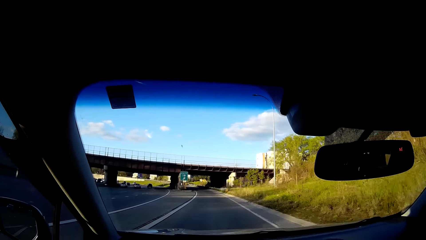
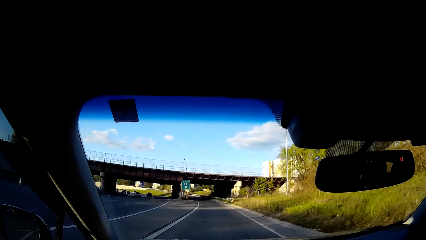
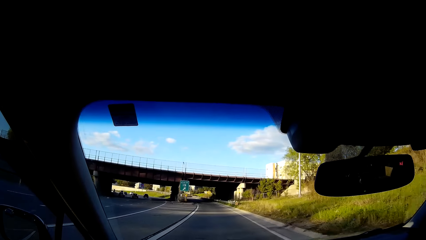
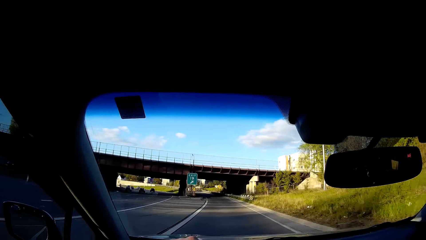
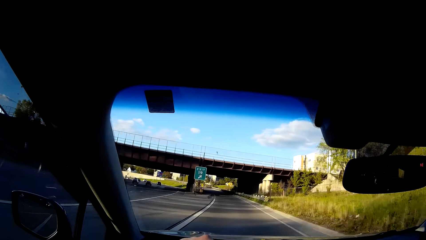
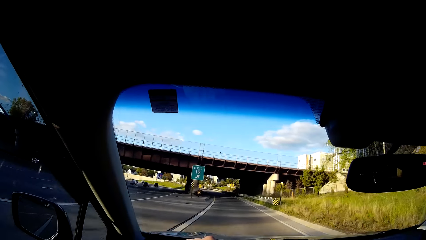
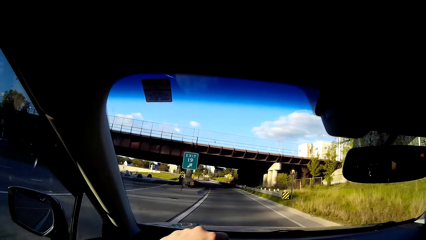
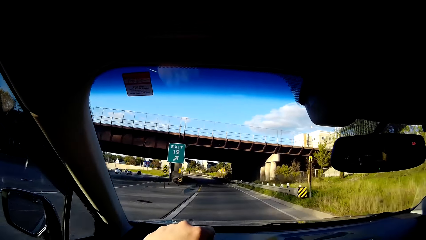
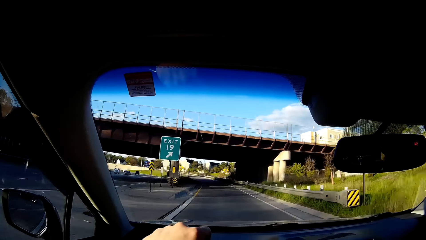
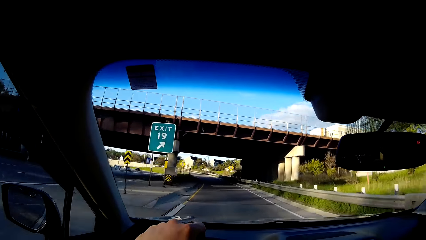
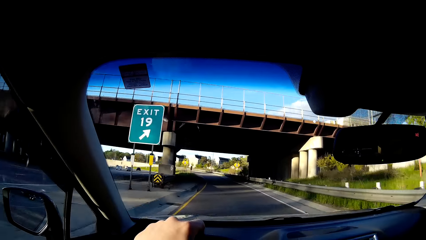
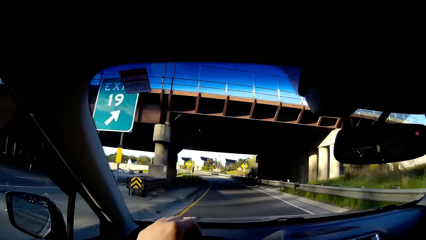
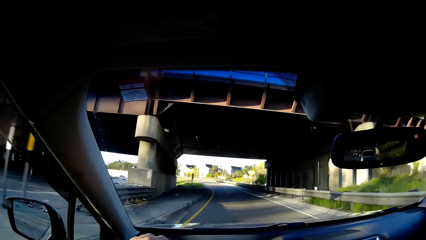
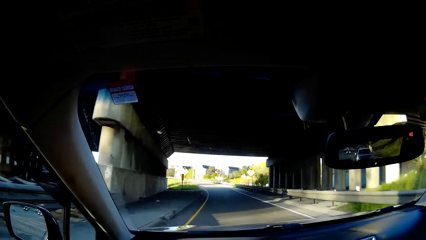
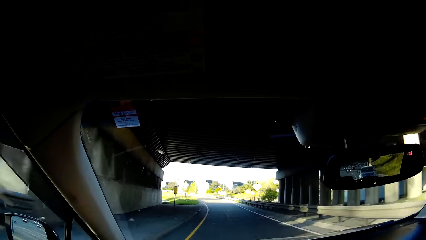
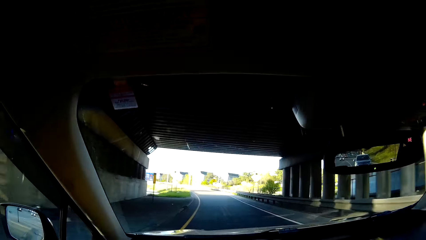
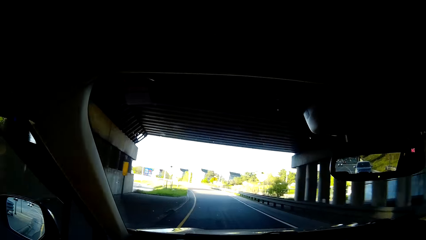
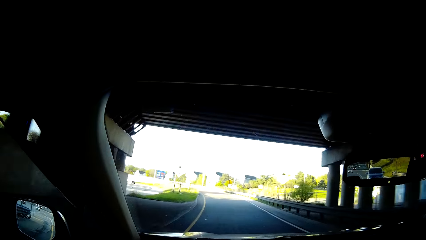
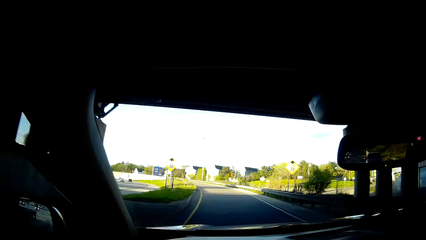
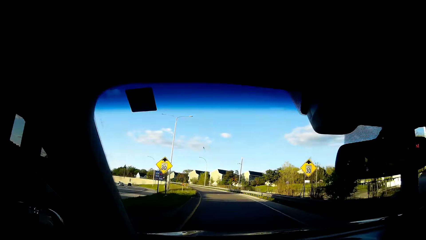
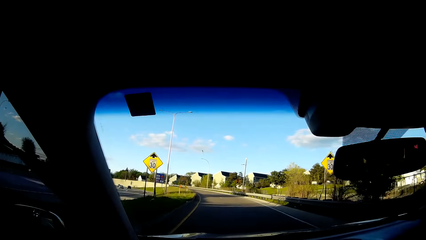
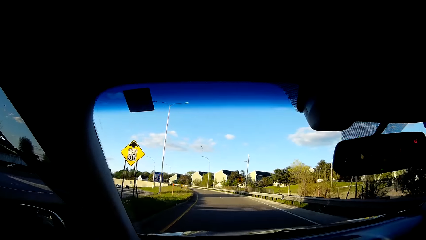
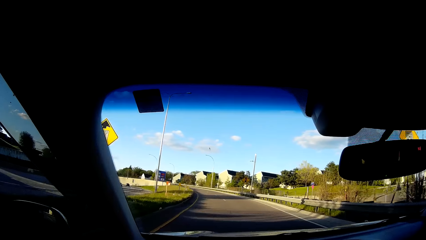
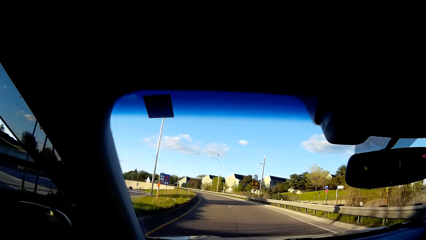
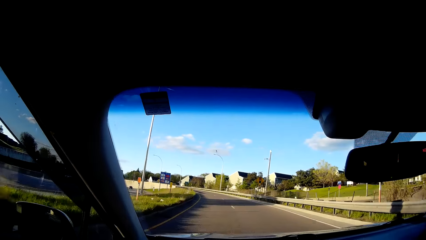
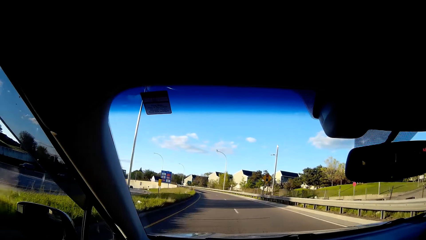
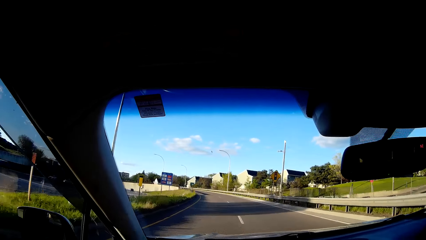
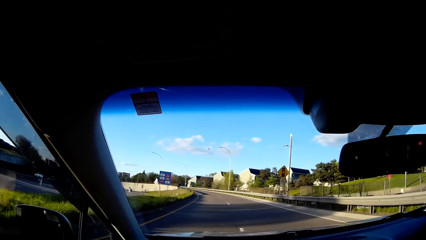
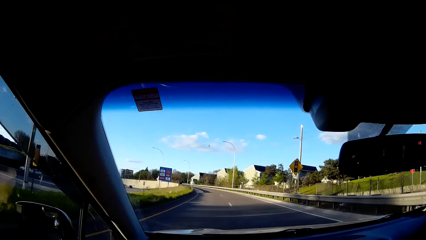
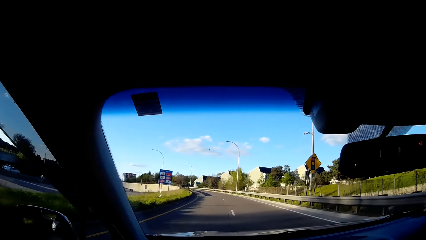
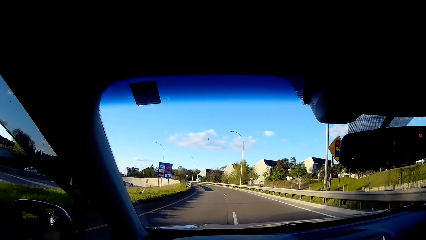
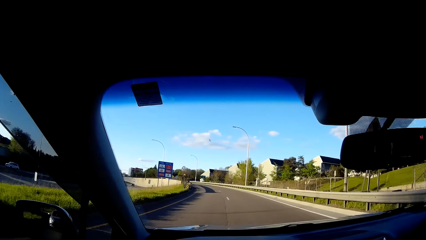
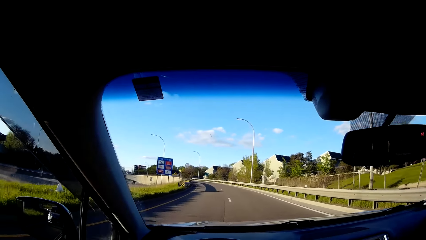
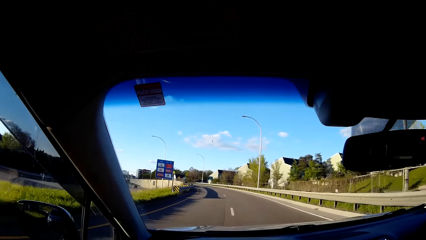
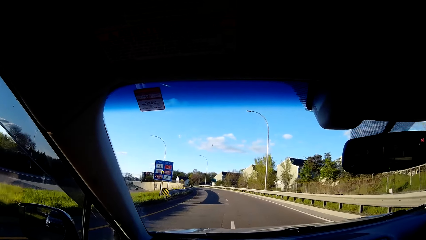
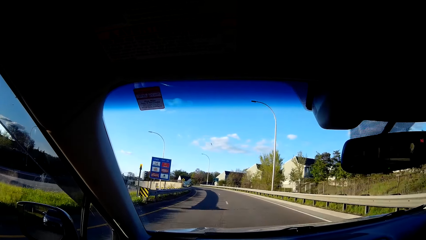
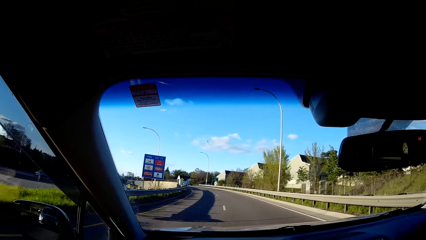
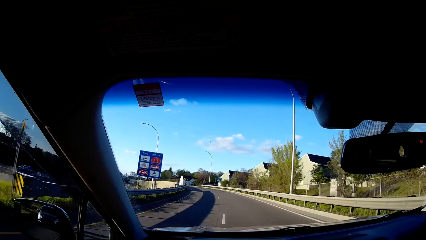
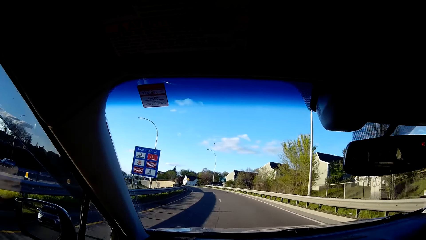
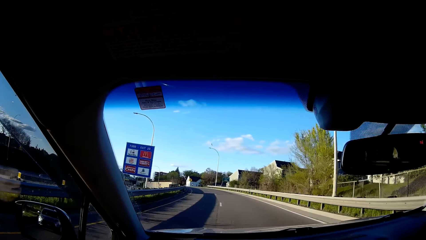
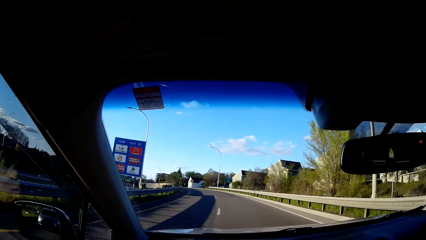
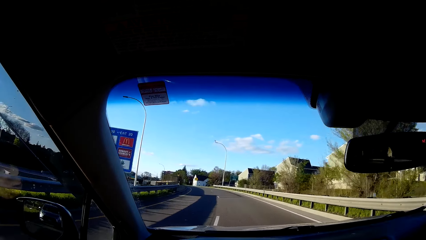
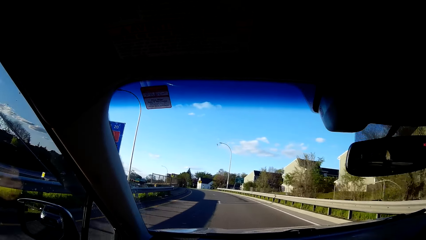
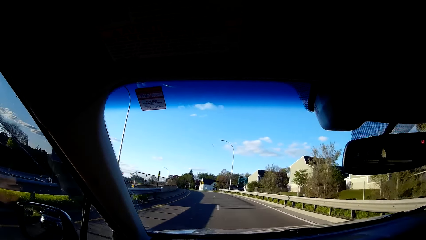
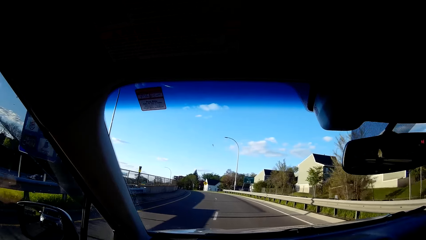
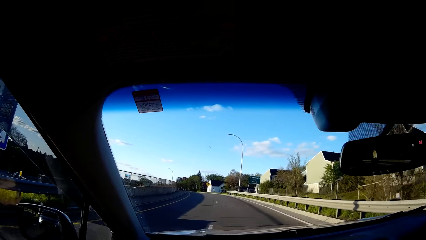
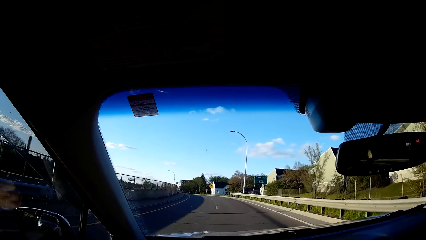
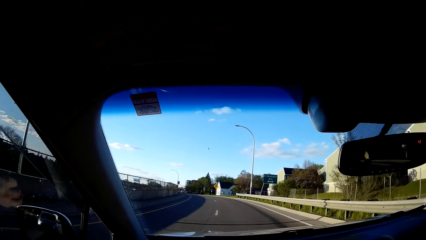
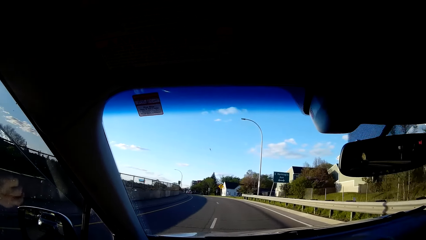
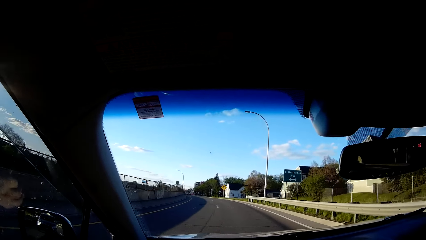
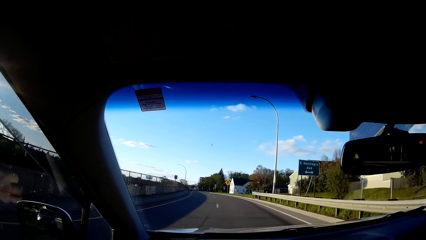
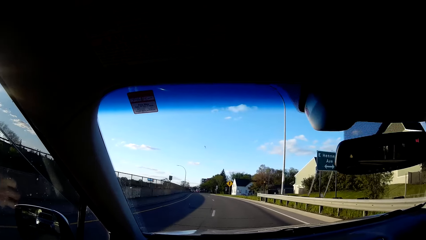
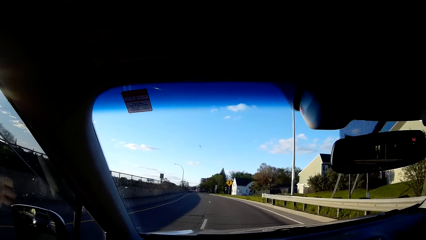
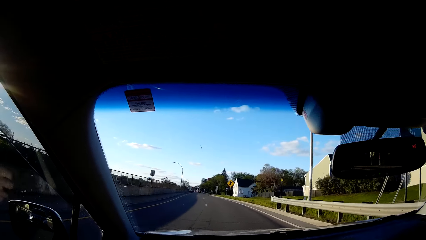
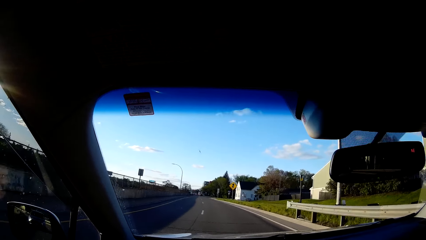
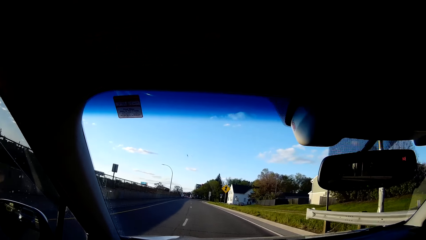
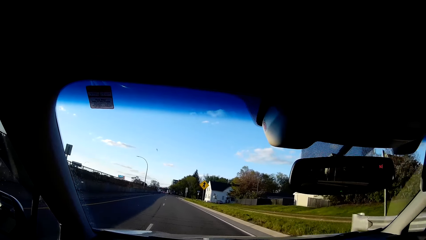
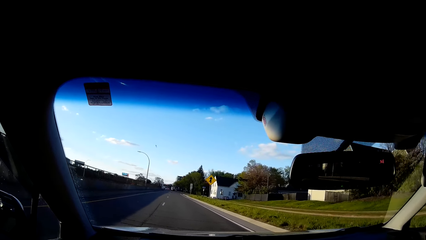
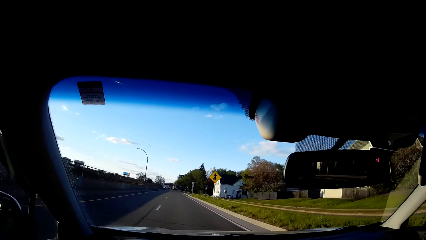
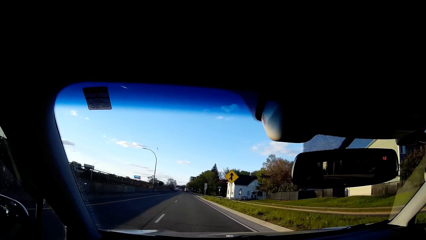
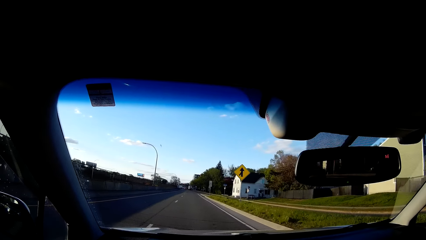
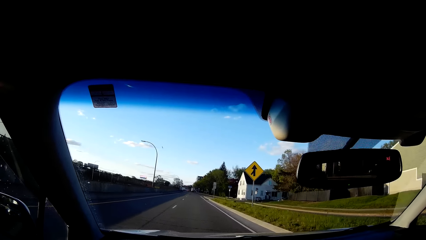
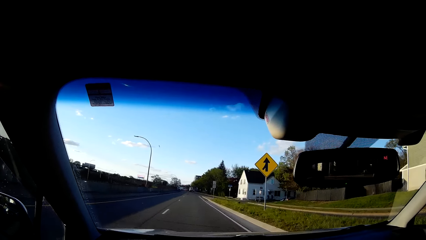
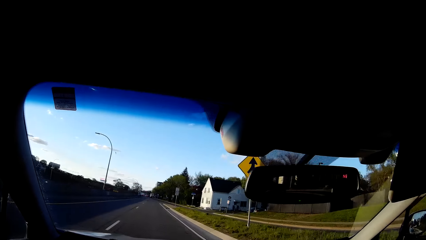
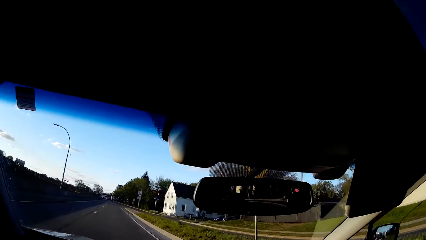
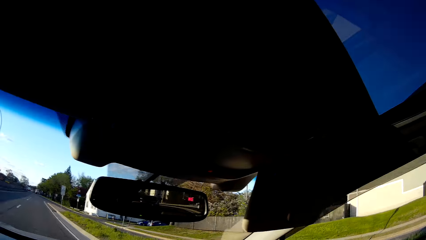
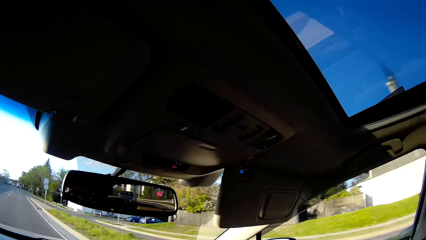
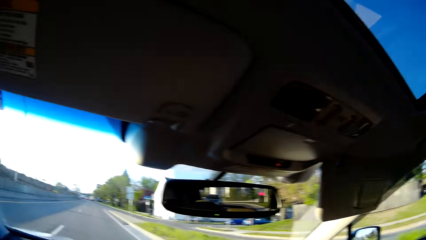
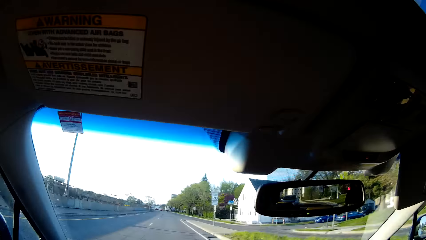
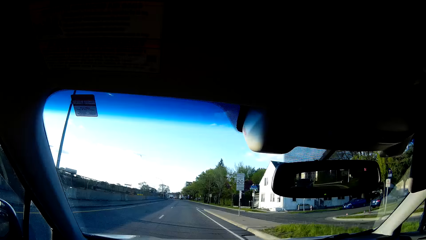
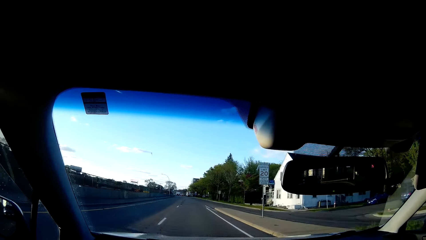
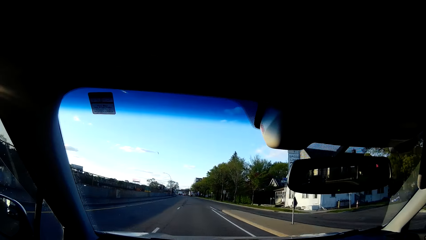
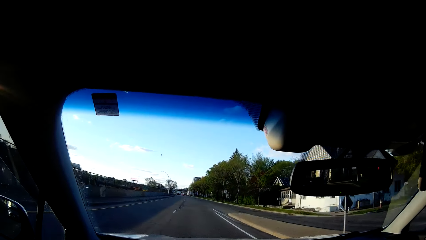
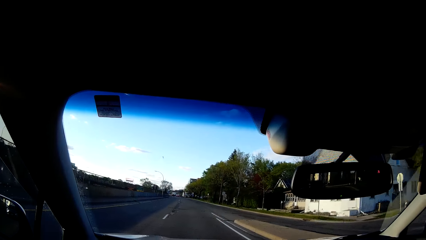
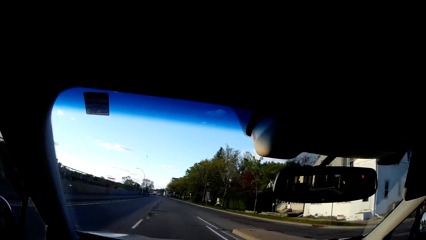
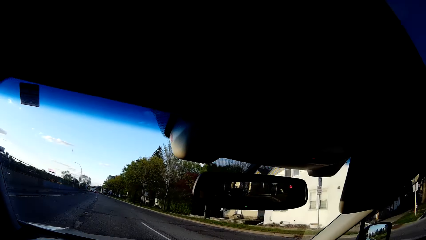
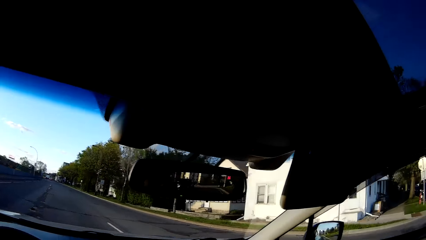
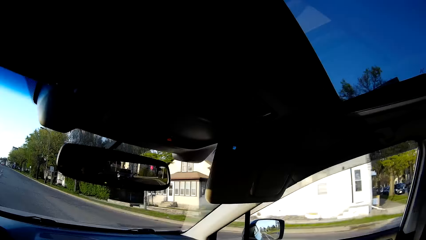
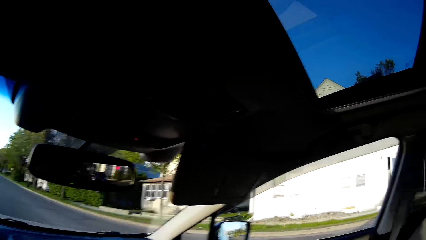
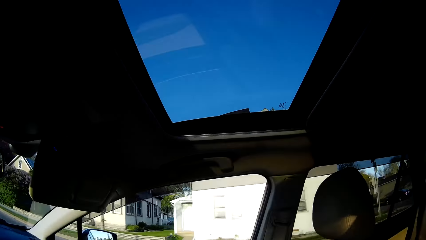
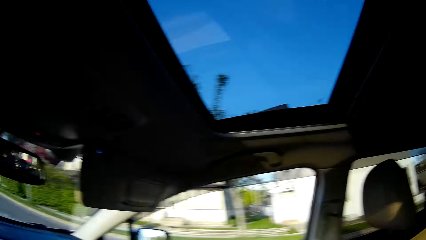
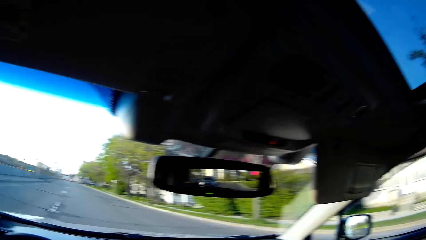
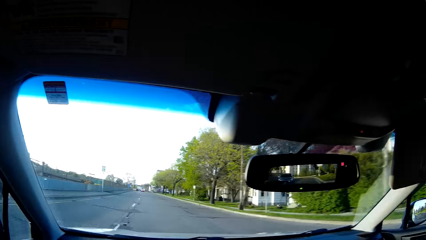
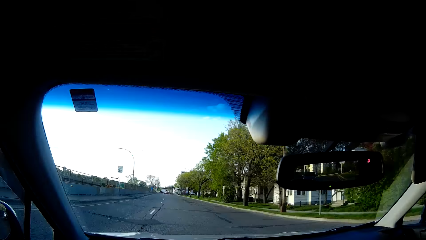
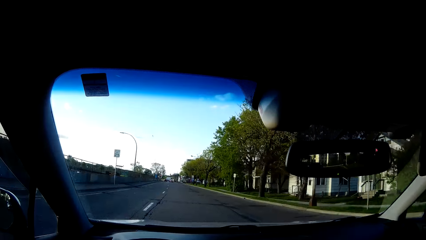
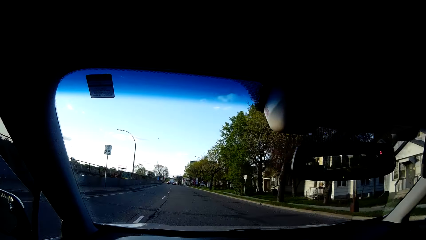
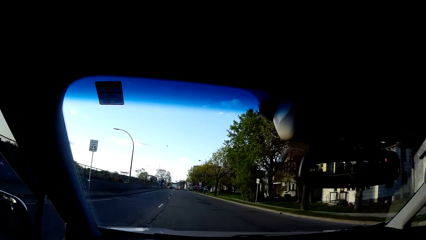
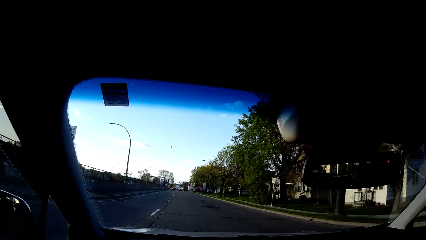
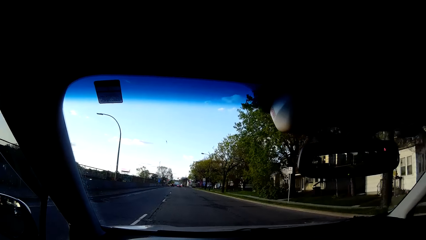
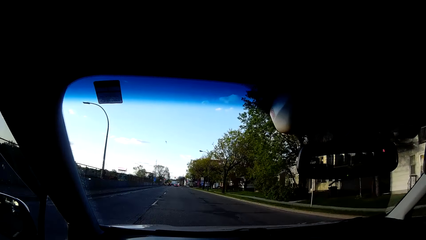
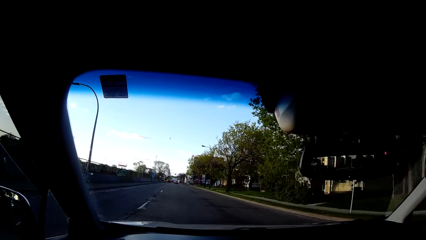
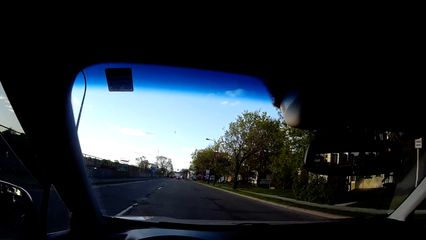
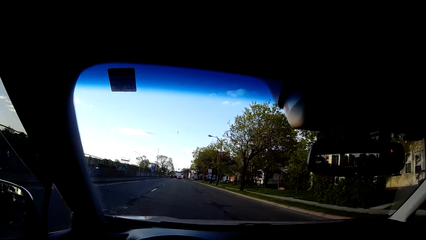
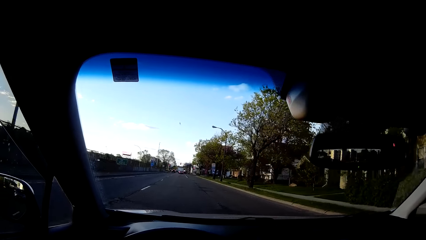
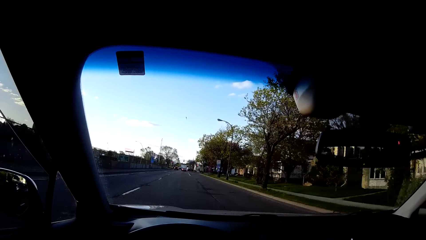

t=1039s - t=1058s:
The camera wearer drives the car past under a bridge. They look to the right side of the car window. They drive the car on the road.
